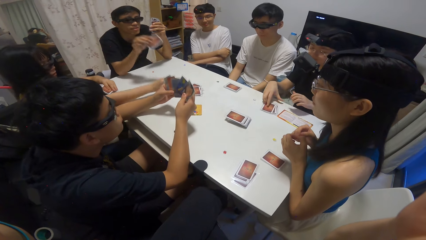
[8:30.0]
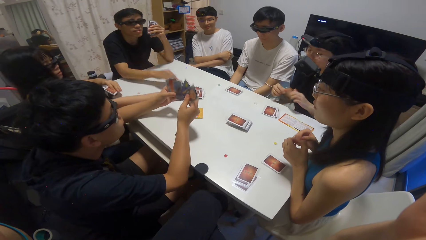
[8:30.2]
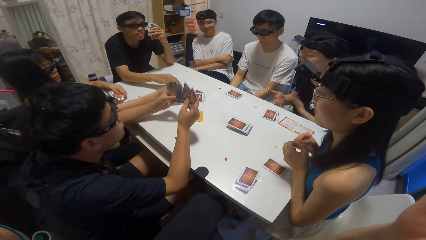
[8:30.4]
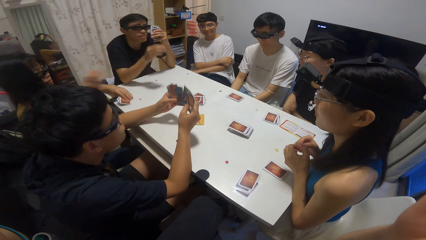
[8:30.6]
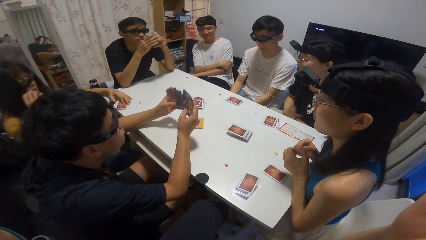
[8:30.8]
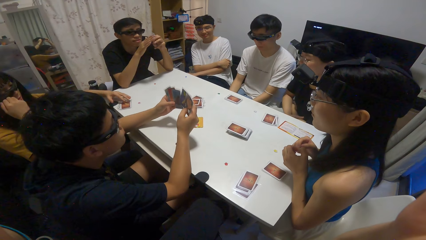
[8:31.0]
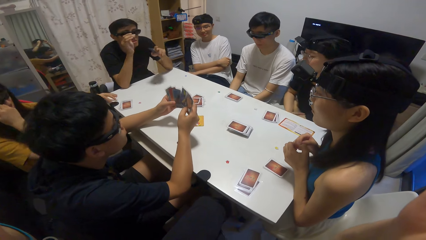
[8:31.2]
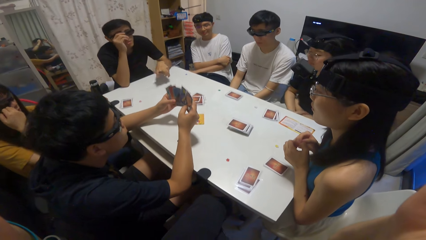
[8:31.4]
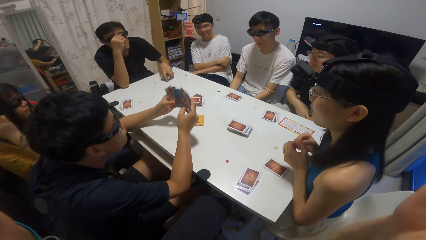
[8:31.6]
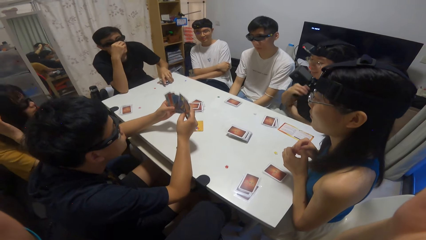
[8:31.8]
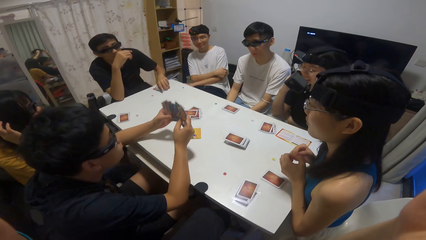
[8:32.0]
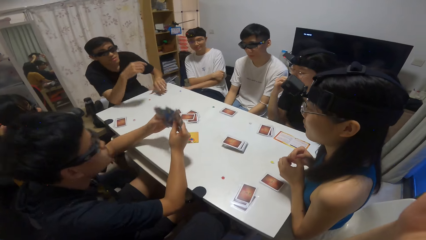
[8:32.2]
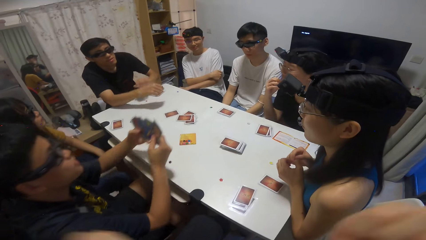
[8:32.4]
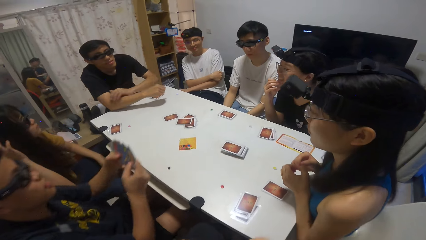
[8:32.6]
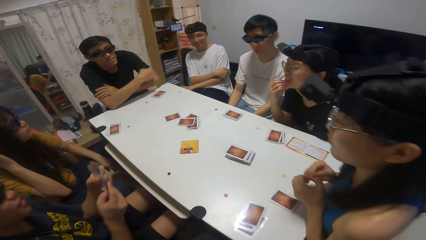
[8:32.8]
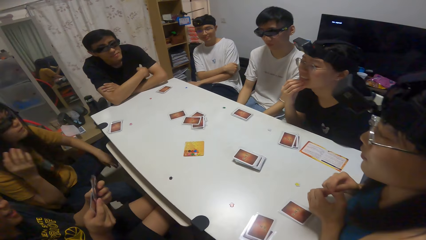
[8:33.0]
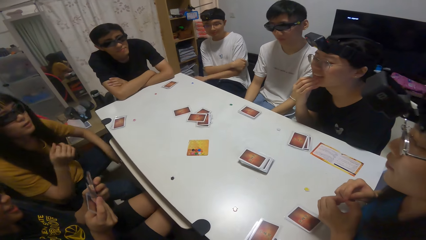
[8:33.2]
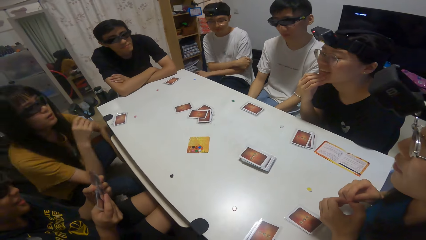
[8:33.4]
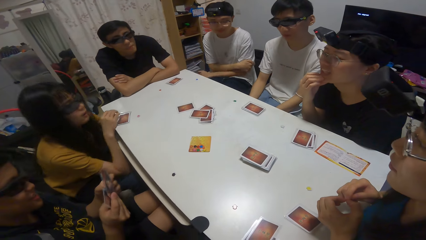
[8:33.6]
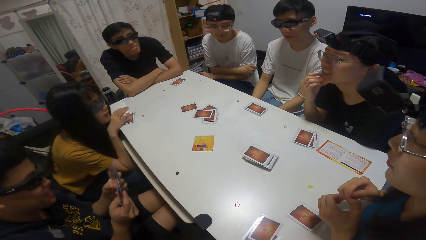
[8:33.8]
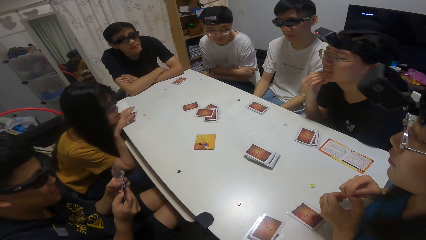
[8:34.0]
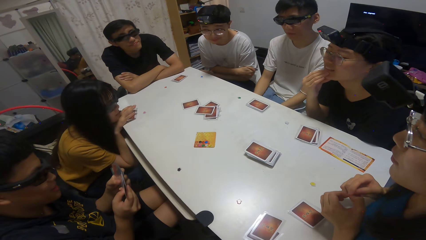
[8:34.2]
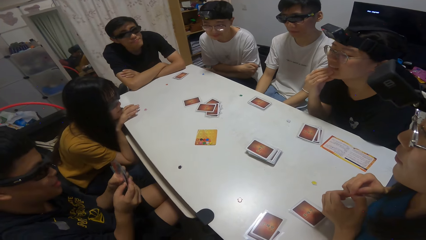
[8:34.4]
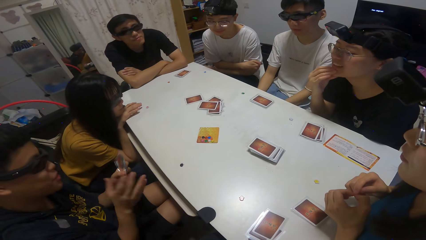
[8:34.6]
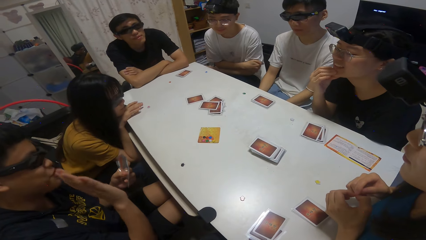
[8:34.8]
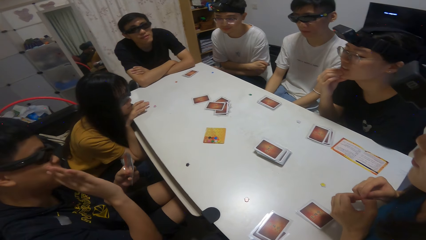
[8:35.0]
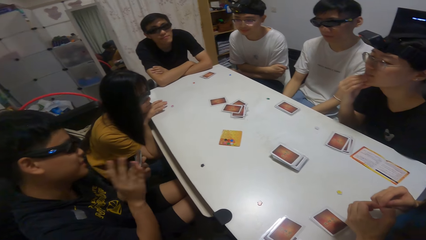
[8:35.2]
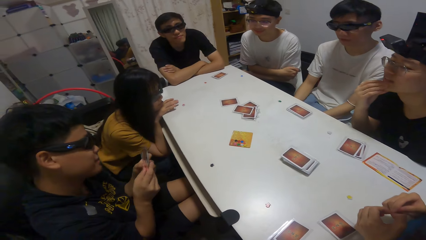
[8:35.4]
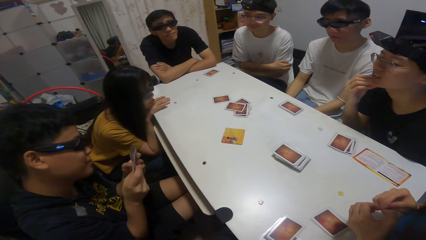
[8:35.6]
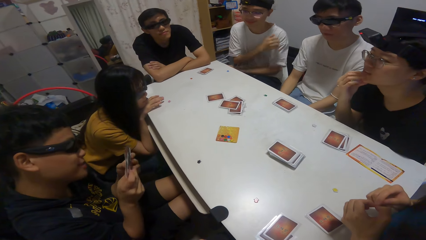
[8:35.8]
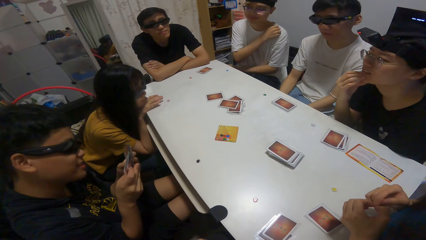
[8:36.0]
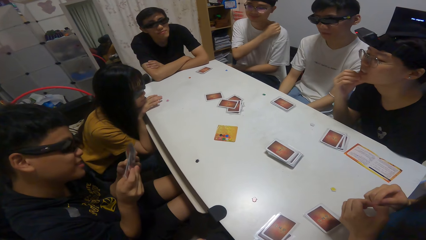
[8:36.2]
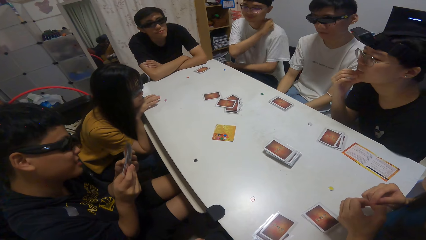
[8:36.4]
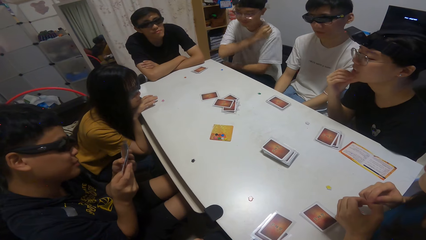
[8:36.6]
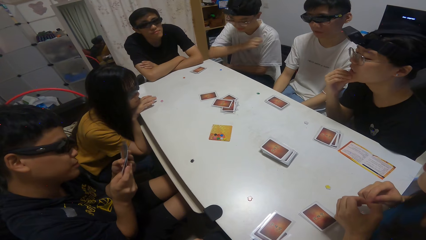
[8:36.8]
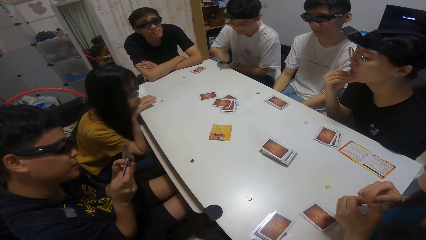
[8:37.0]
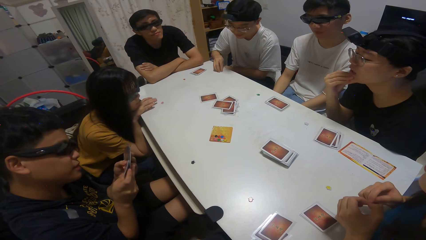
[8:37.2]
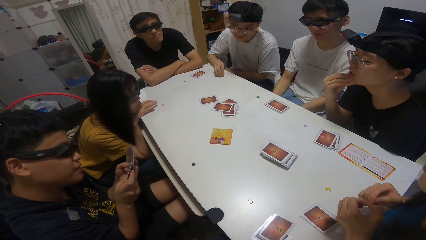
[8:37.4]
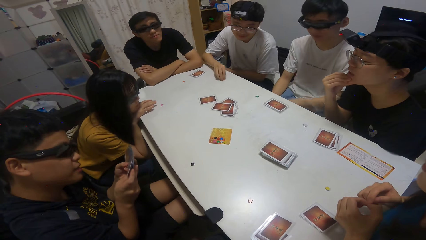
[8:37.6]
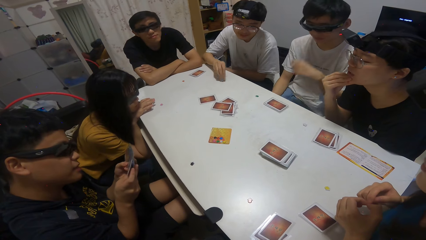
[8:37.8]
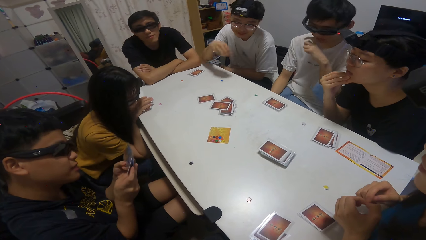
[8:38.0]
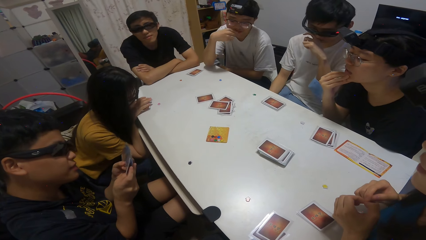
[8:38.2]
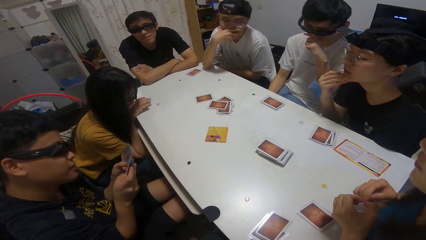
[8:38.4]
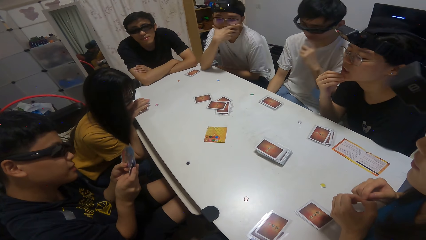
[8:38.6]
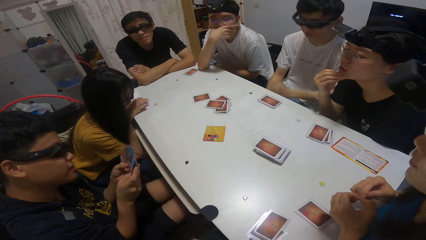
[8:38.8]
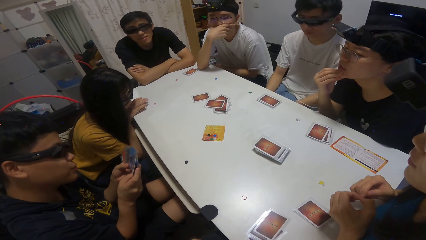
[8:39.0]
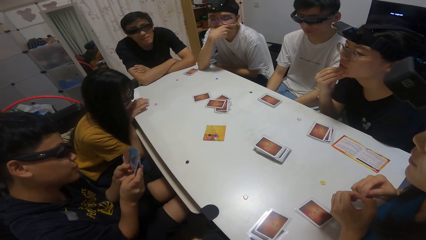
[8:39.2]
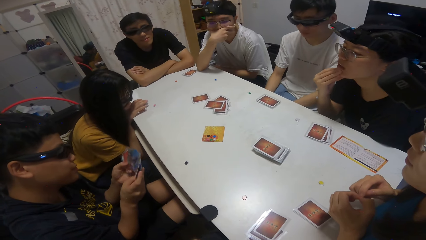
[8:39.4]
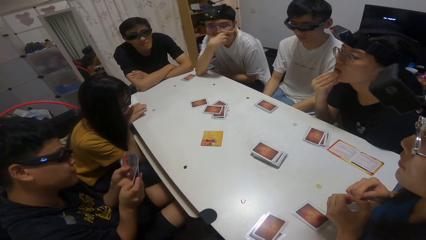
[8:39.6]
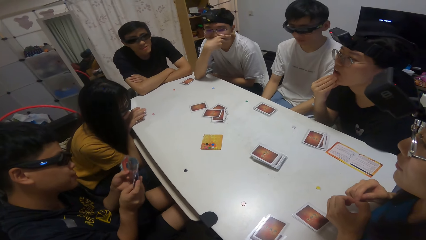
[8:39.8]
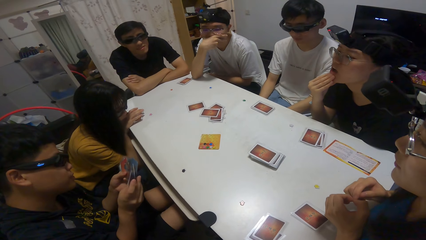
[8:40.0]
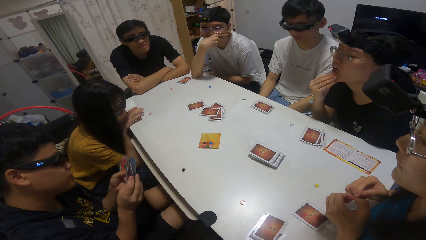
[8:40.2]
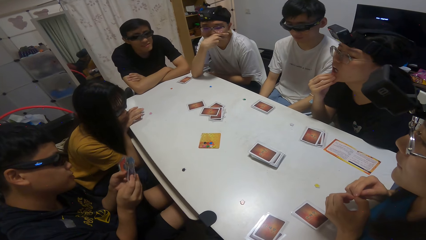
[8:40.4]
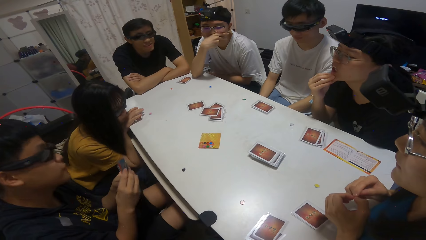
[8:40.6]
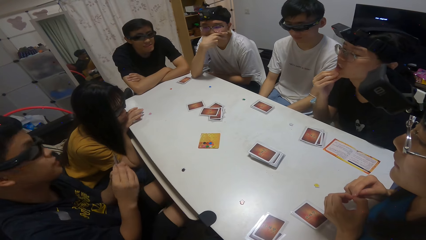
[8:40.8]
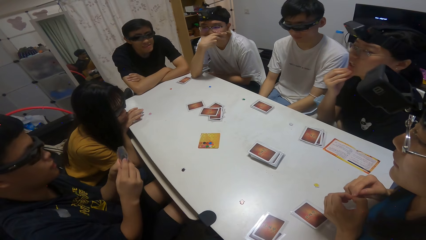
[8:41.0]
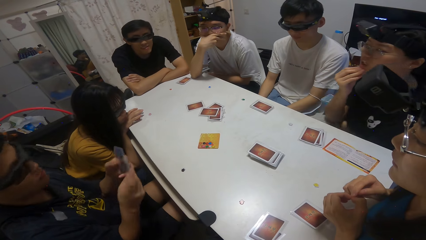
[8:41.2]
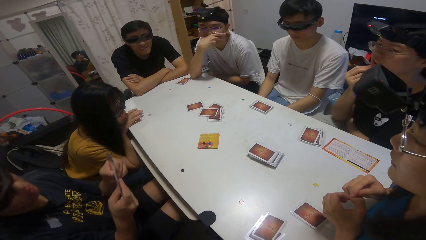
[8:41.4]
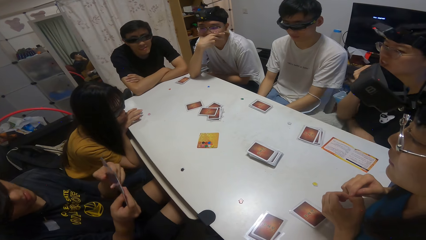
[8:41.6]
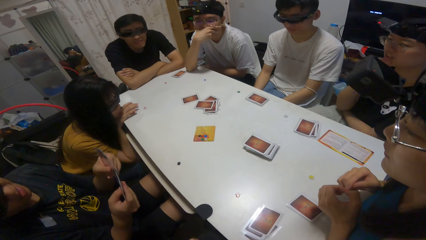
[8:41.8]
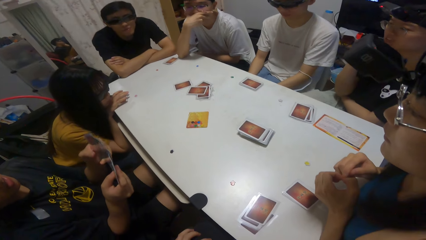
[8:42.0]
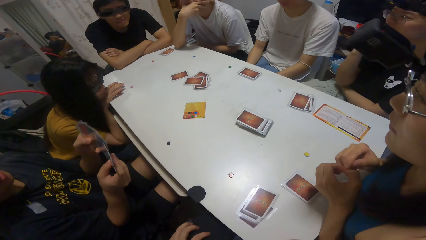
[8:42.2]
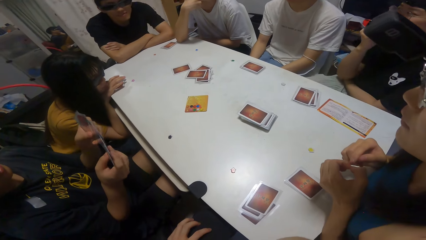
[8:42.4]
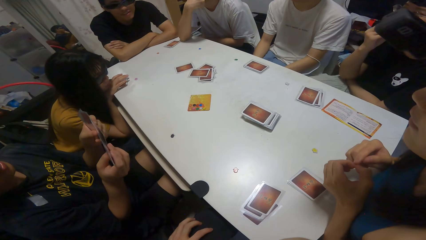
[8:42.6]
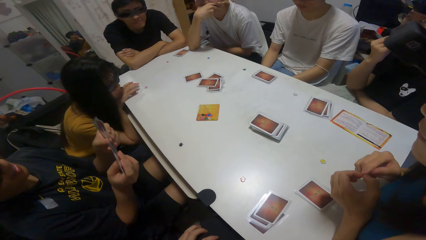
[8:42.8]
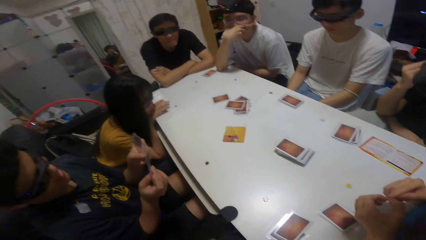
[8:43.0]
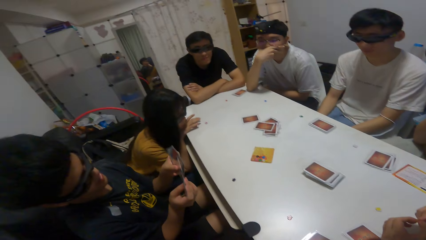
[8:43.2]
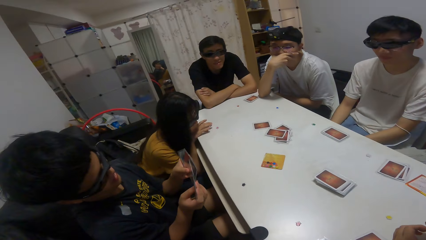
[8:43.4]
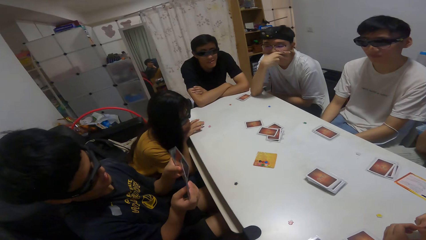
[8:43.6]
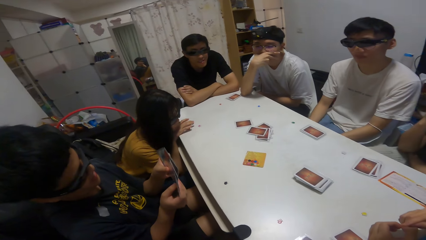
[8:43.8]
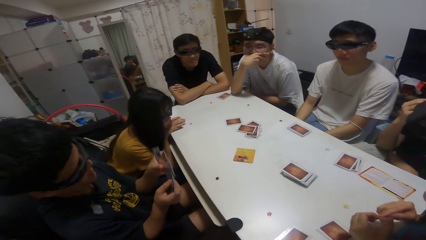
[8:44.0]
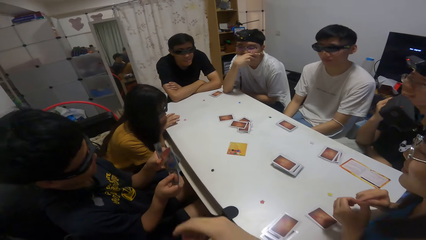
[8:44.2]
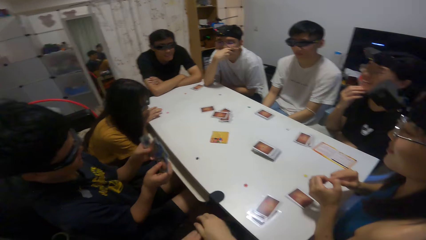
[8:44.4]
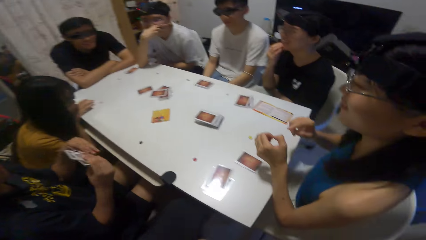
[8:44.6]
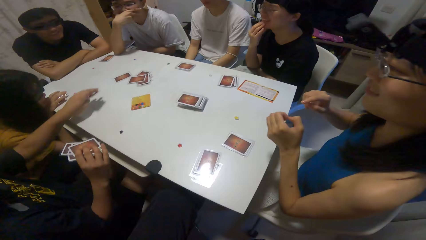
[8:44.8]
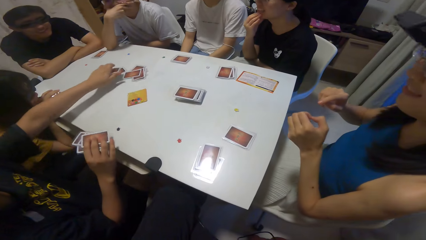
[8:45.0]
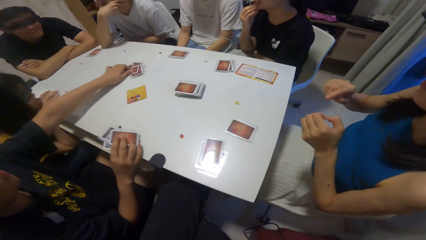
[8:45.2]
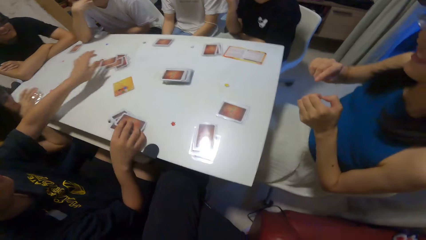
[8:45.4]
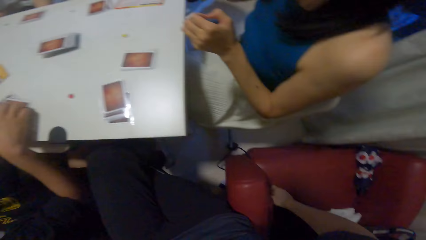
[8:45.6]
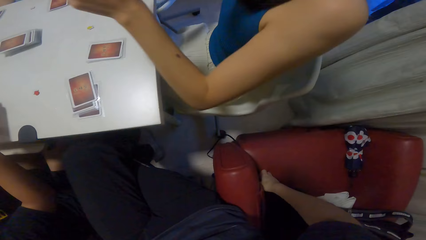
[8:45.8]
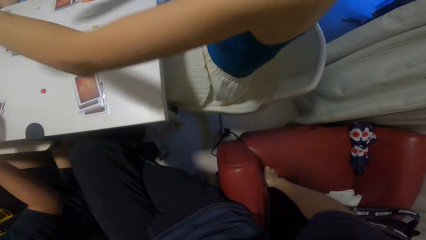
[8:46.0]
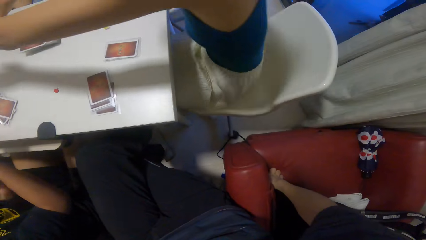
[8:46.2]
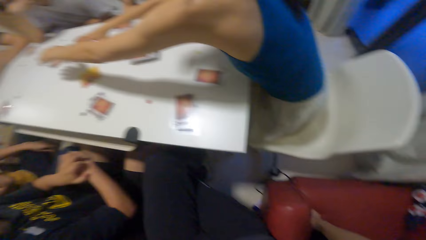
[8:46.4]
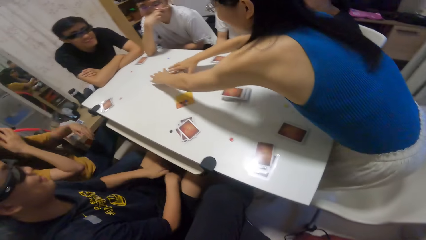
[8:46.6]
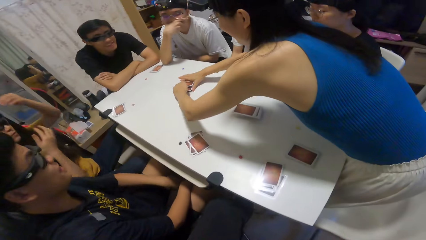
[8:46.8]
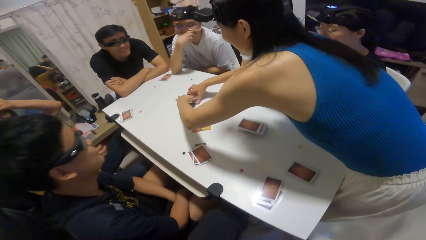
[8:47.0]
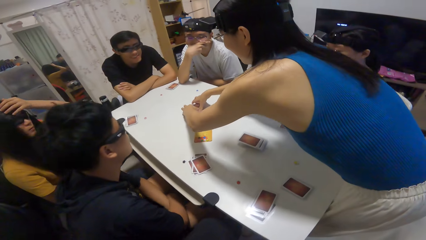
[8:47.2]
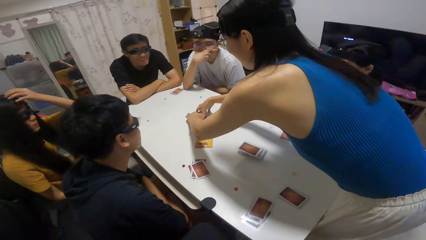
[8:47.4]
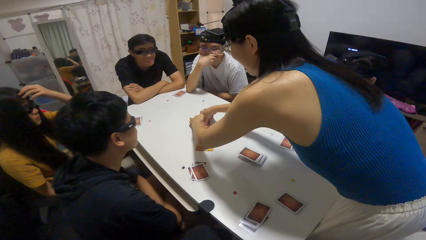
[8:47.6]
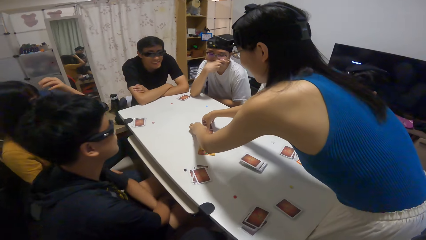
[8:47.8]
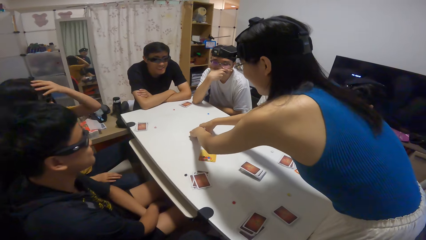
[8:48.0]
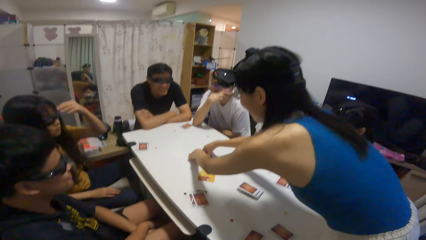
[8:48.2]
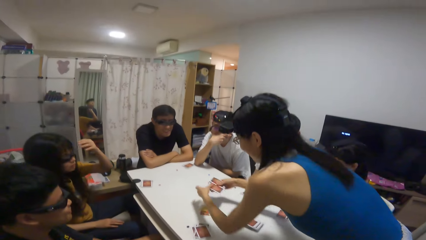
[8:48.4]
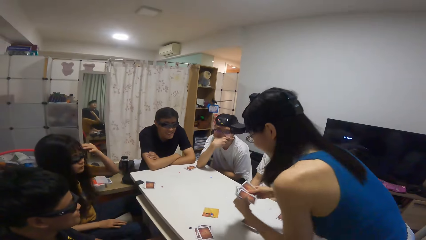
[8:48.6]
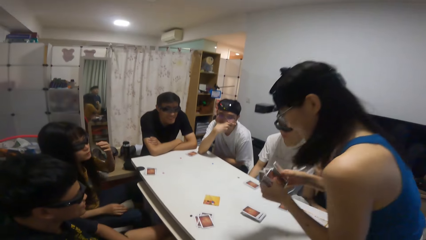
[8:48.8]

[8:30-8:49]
A girl drops some cards on the table. A boy drops some cards on the table. Another boy moves a sticker on the table with his right hand. A third boy shuffles cards with the hands. The third boy drops a card on the table. Another girl packs the cards on the table with both hands. A person shuffles cards on the table.
